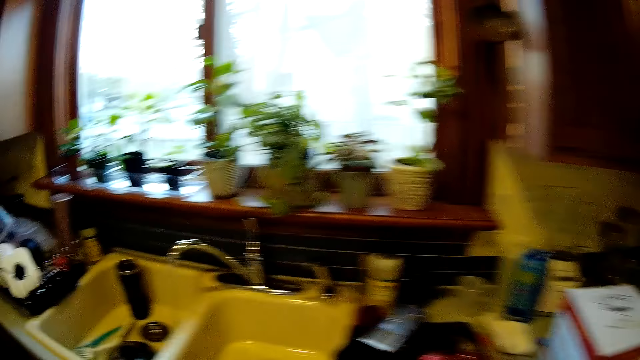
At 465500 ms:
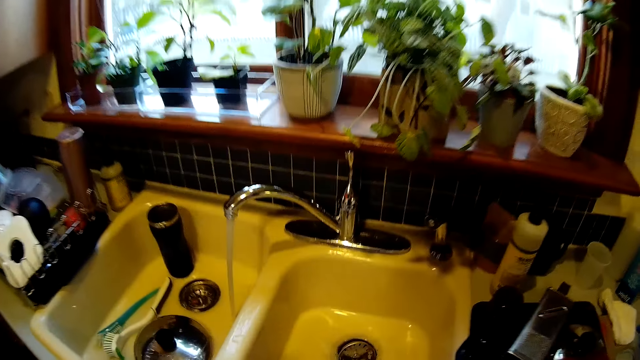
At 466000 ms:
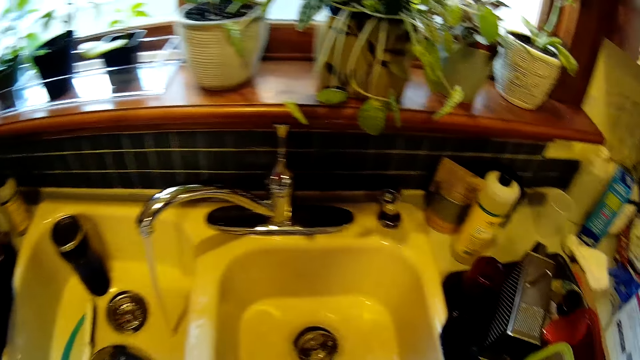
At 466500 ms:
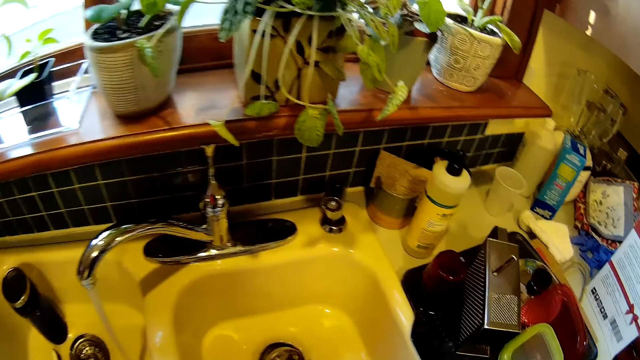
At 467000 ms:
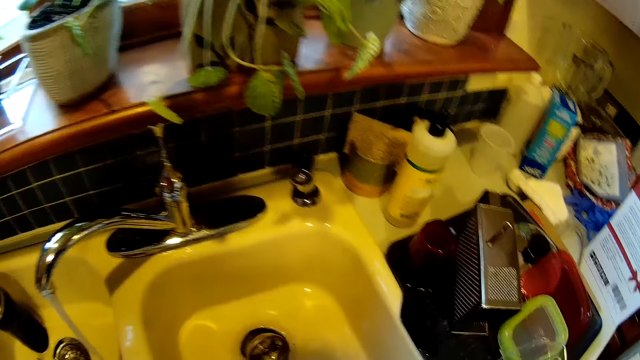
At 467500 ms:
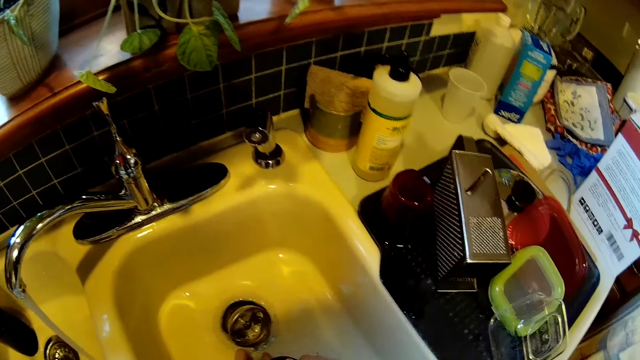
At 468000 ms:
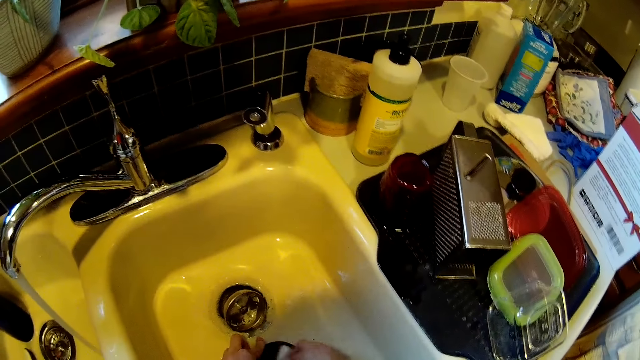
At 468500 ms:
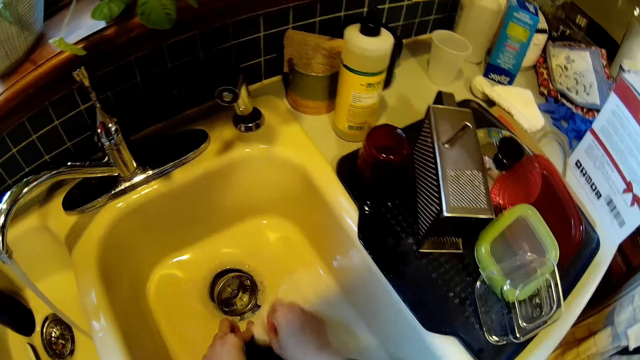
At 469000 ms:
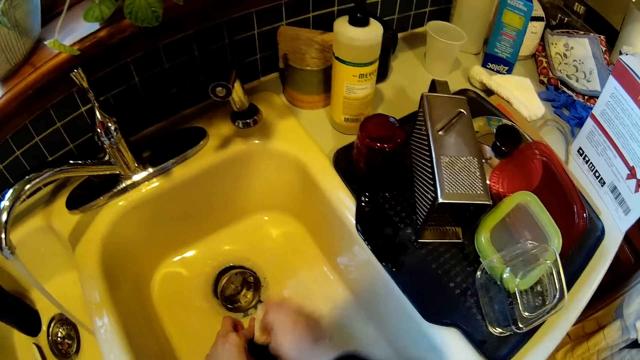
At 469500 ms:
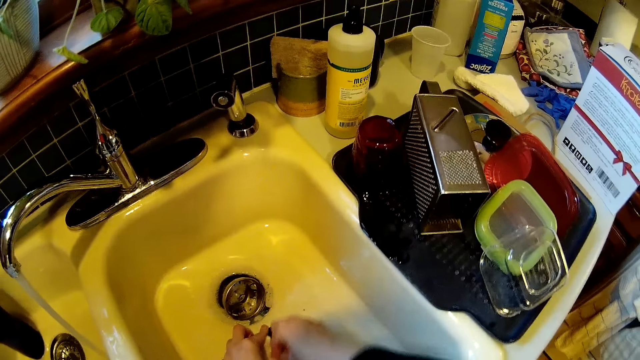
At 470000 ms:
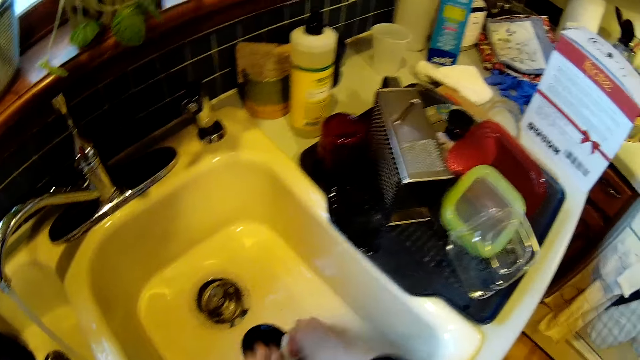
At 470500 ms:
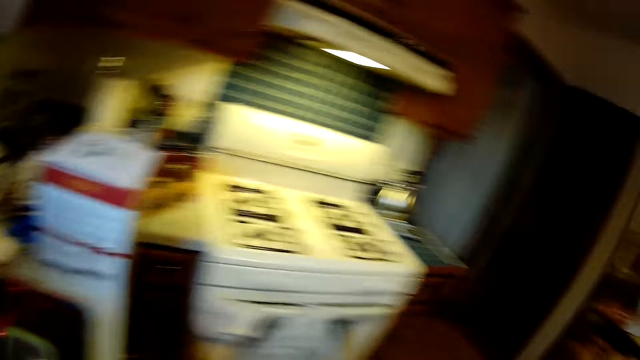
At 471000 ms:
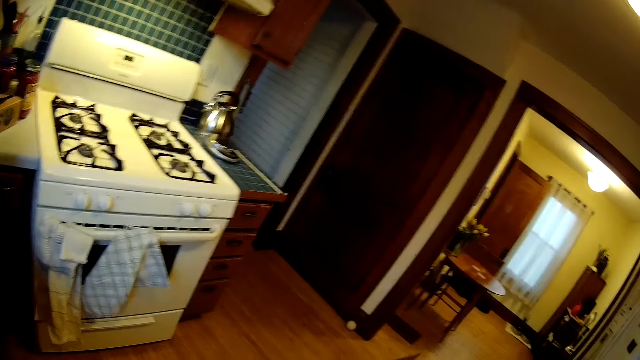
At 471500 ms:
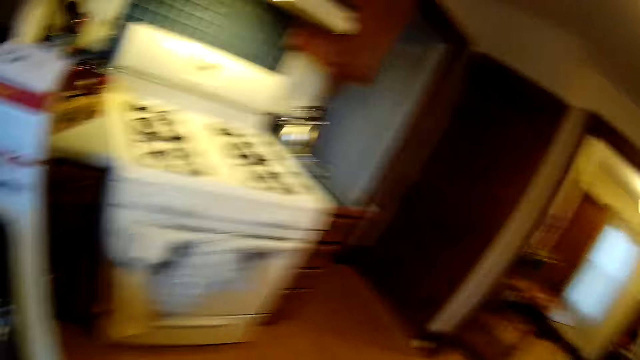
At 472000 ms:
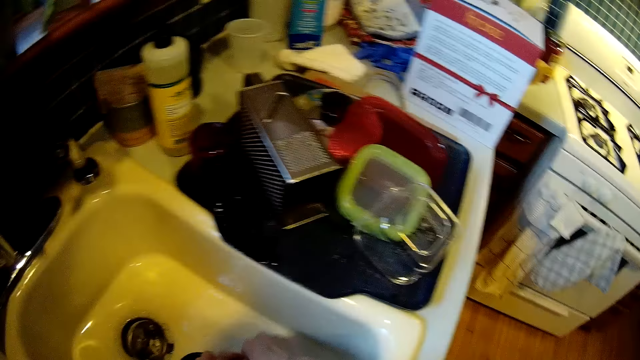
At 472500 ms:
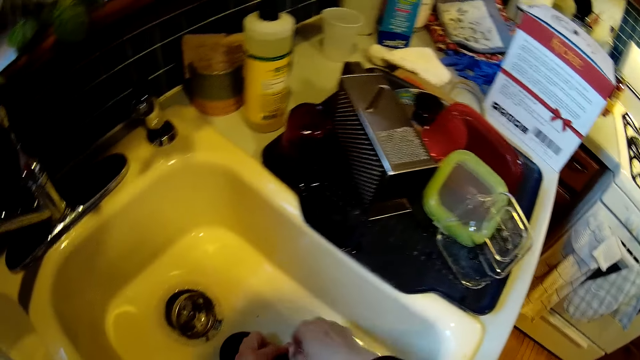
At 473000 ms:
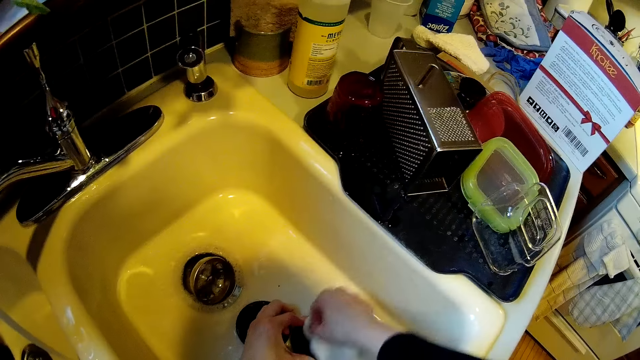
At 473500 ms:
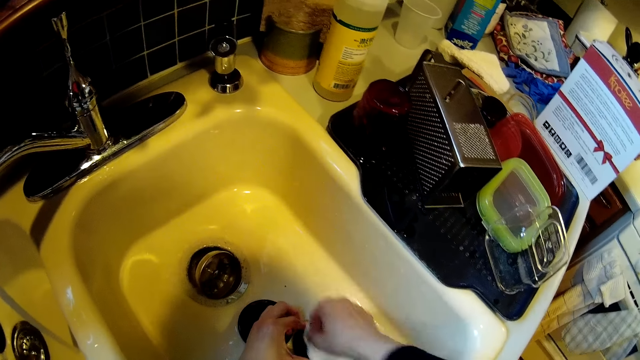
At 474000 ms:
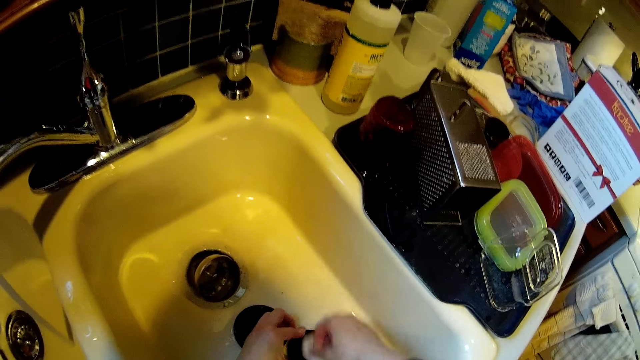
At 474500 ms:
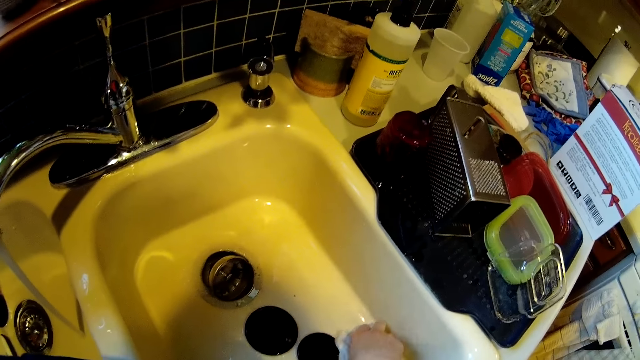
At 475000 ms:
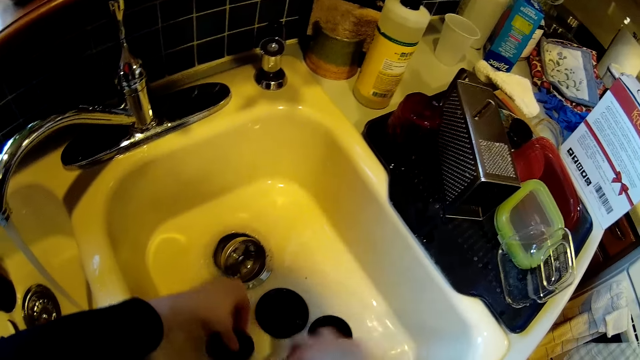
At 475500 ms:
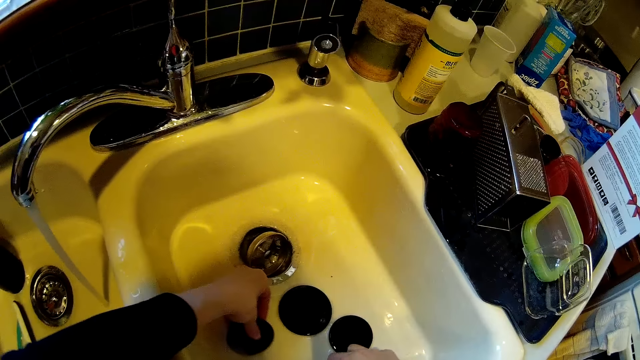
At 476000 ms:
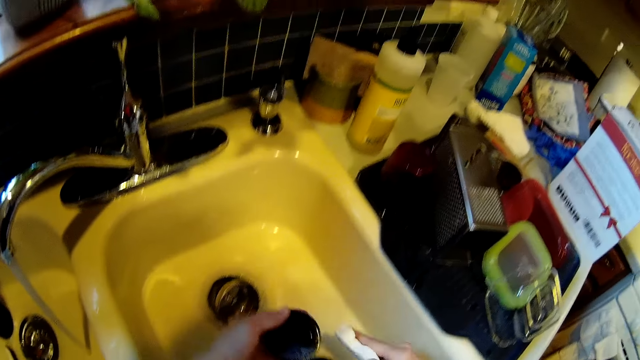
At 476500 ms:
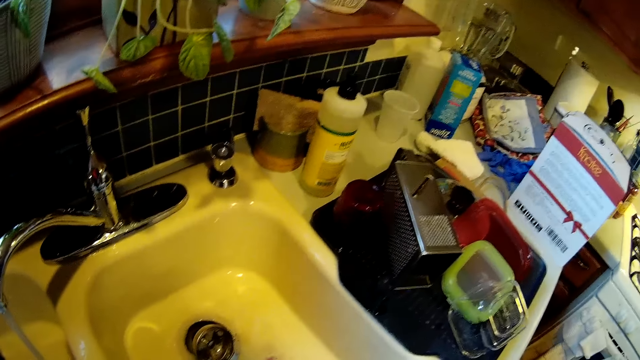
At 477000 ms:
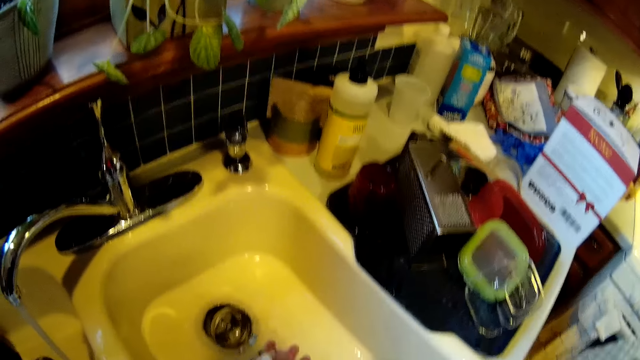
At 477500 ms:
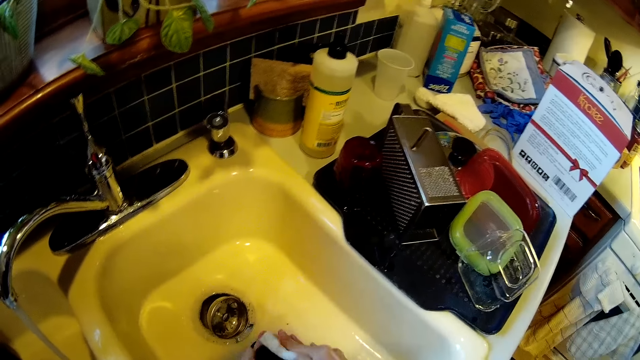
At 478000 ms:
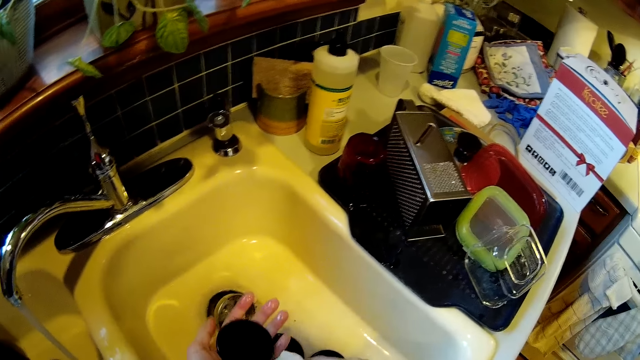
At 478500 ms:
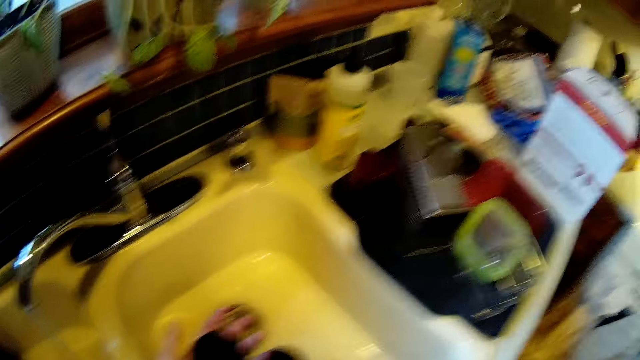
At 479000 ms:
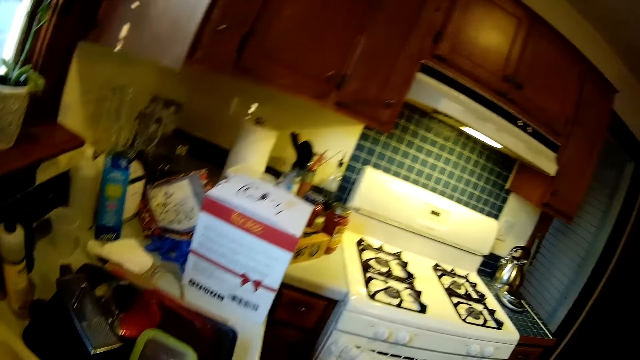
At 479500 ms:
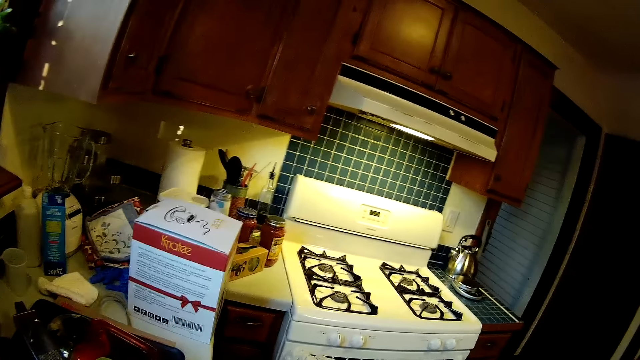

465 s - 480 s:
The camera wearer washes a gas burner cap with a sponge inside the sink with both hands. They wash it repeatedly.

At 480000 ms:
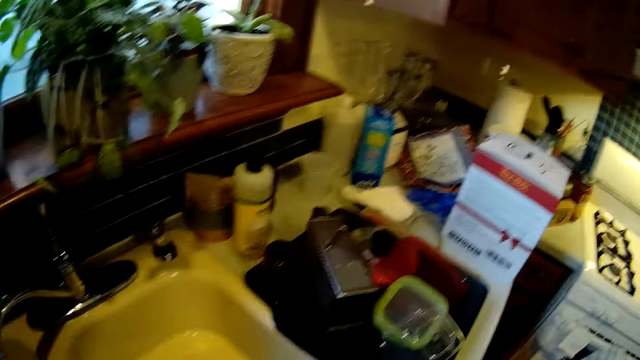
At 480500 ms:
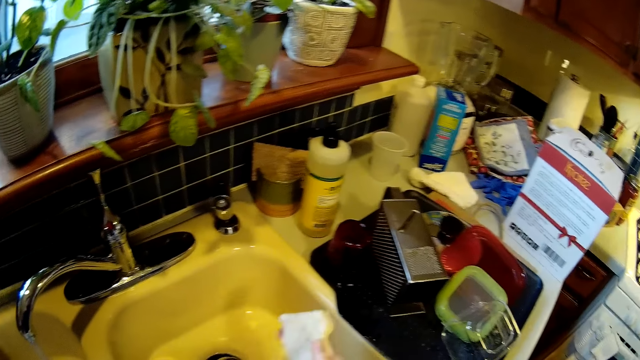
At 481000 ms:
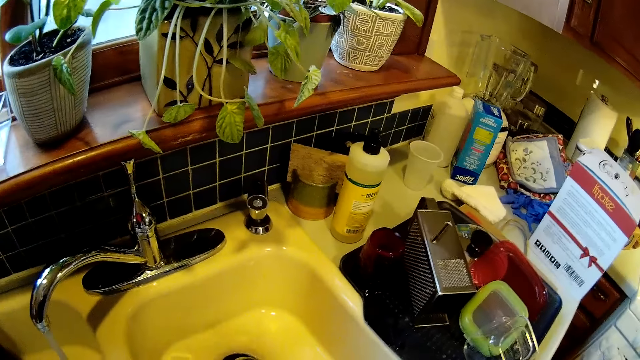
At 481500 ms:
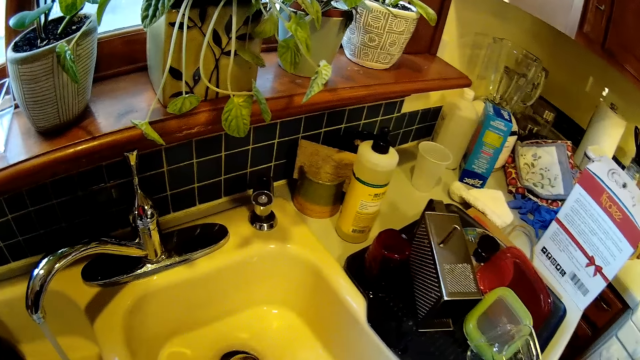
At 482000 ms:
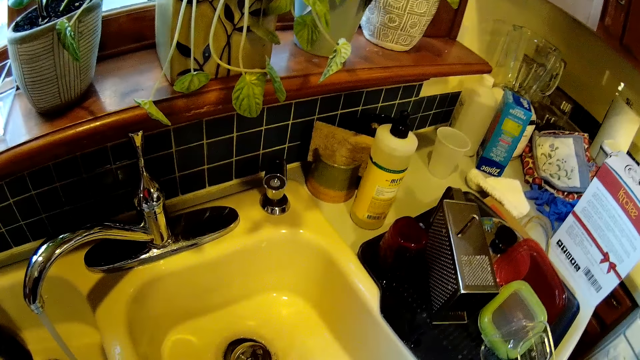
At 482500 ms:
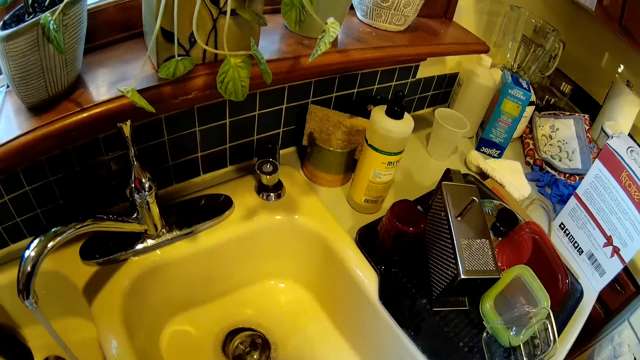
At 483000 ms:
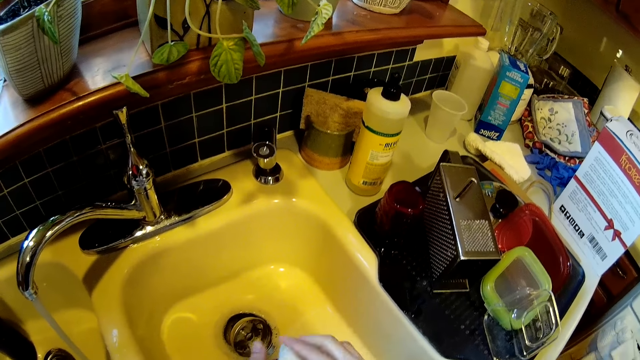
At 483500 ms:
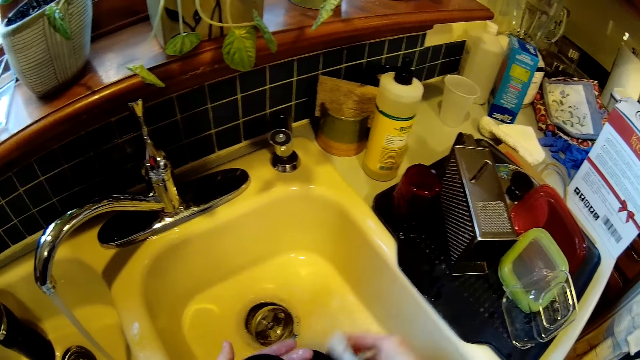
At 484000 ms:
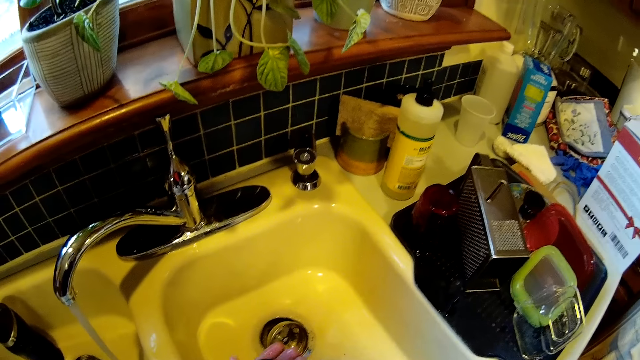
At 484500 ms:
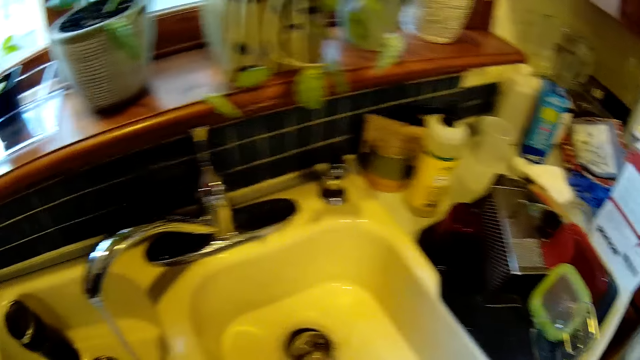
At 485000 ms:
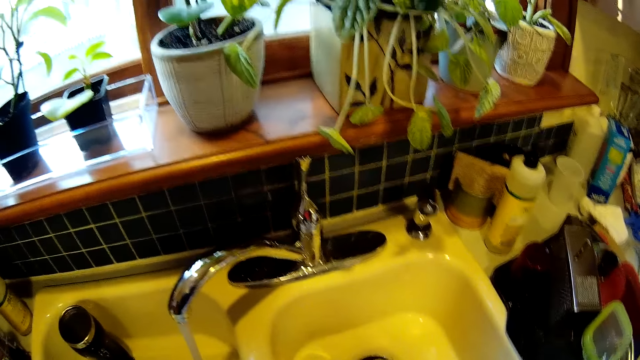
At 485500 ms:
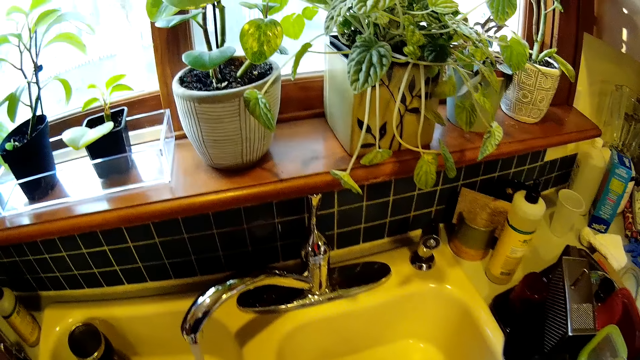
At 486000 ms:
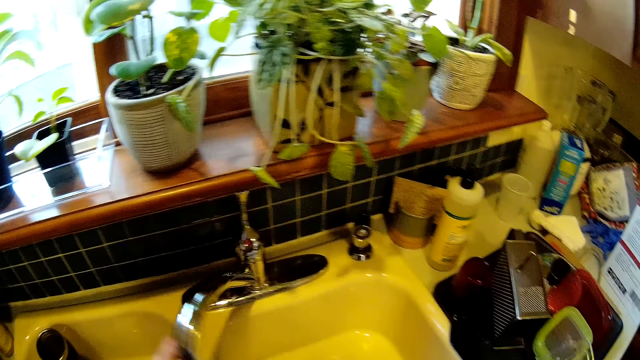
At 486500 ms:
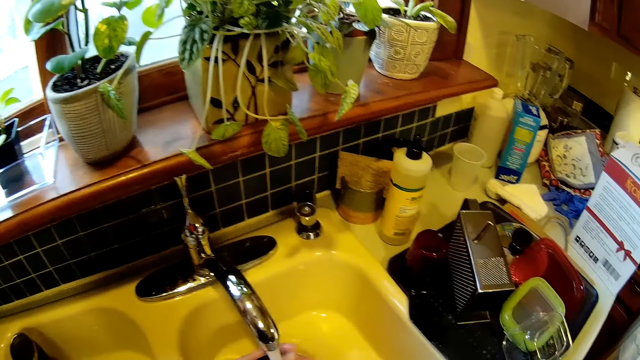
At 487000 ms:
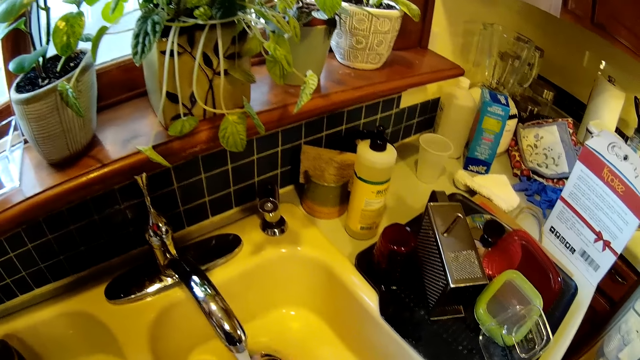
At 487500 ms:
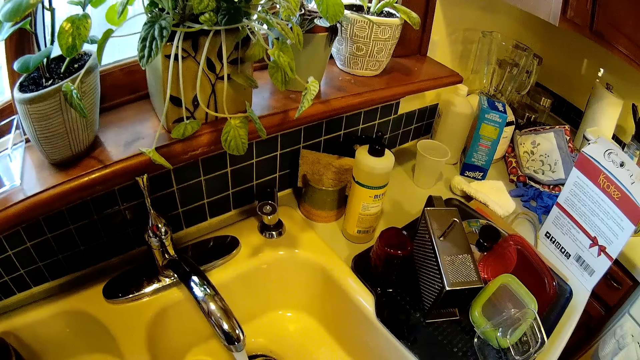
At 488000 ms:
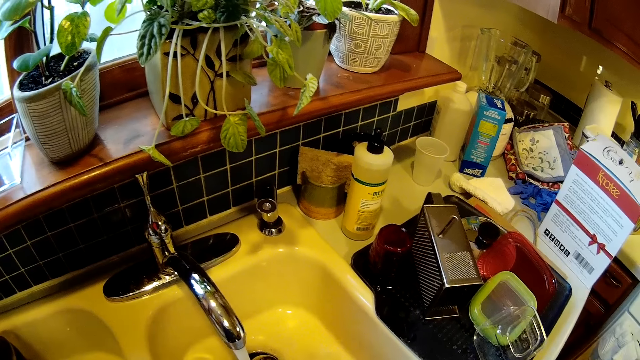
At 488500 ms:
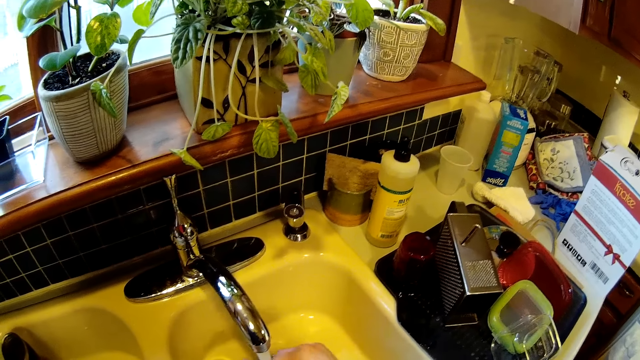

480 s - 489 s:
The camera wearer turns the tap to the right with her left hand. She rinses the gas burner cap inside the sink with her left hand.
